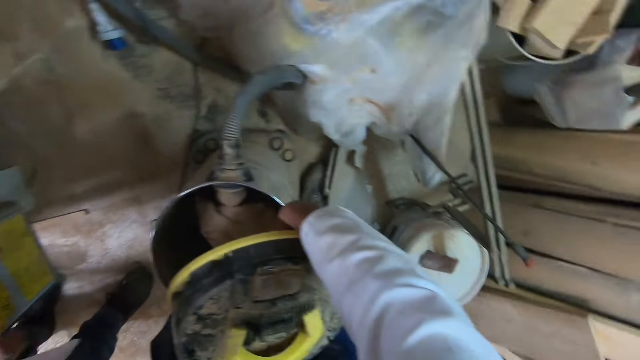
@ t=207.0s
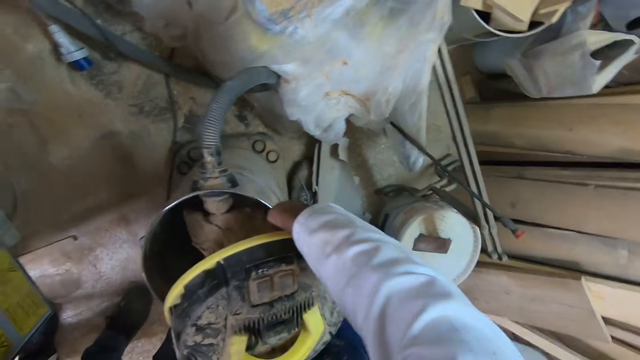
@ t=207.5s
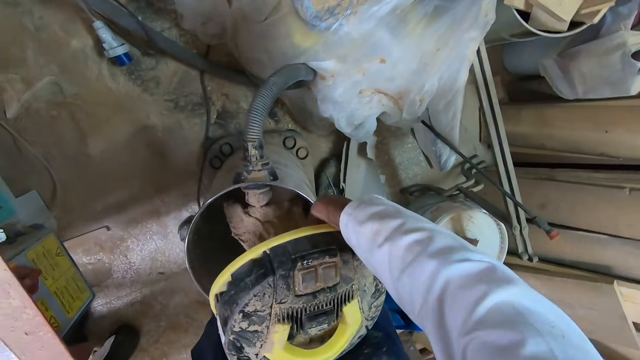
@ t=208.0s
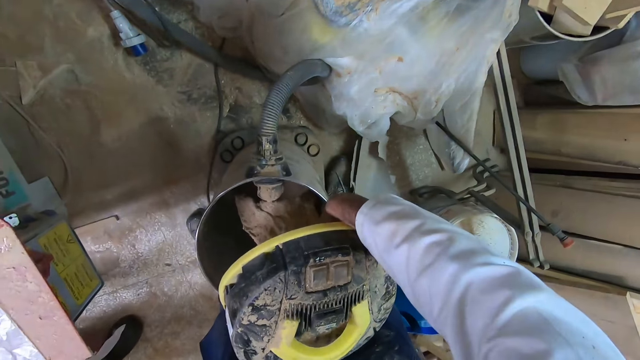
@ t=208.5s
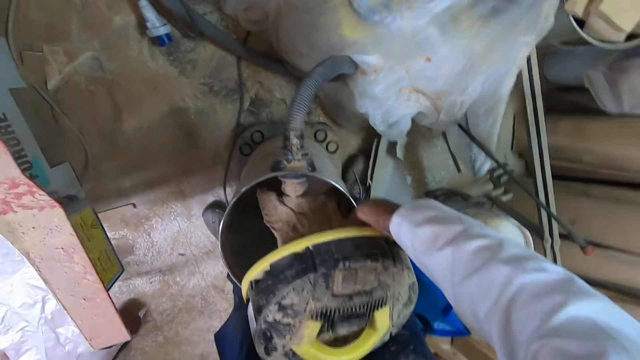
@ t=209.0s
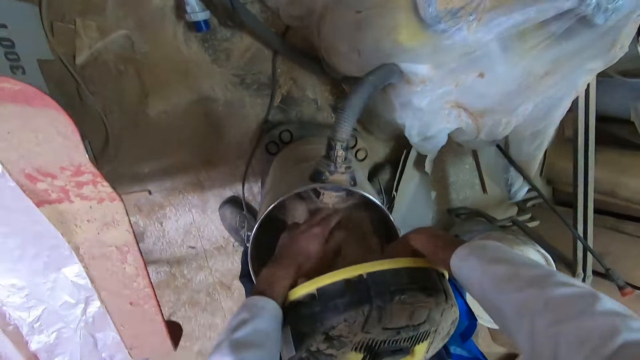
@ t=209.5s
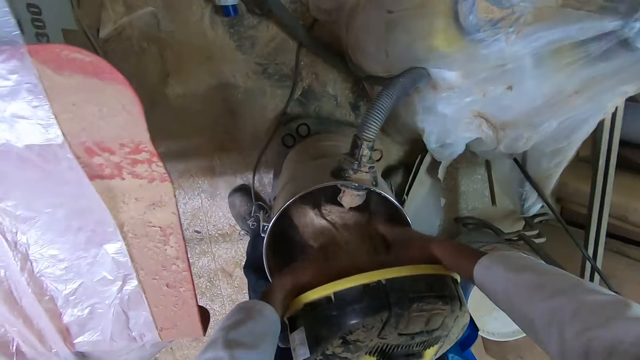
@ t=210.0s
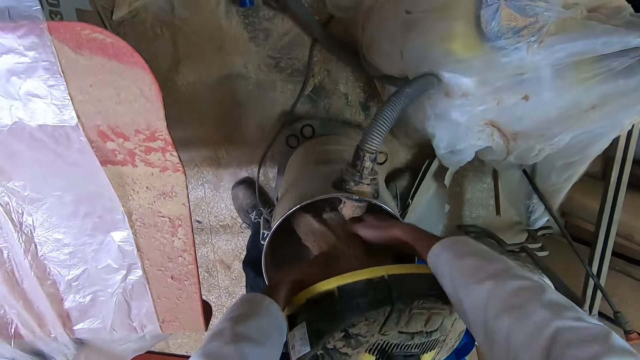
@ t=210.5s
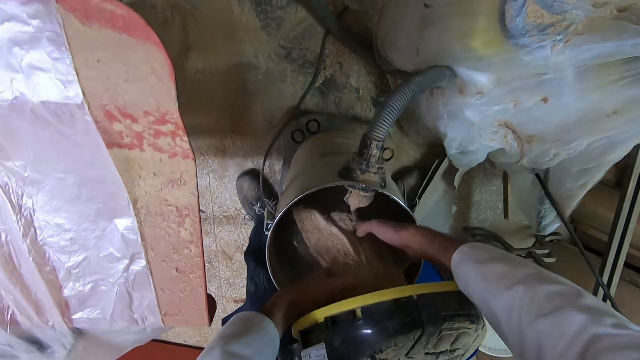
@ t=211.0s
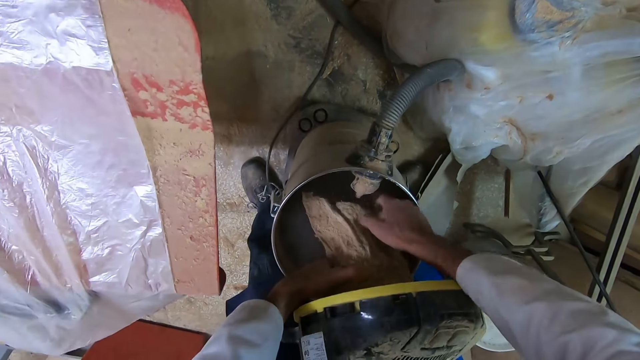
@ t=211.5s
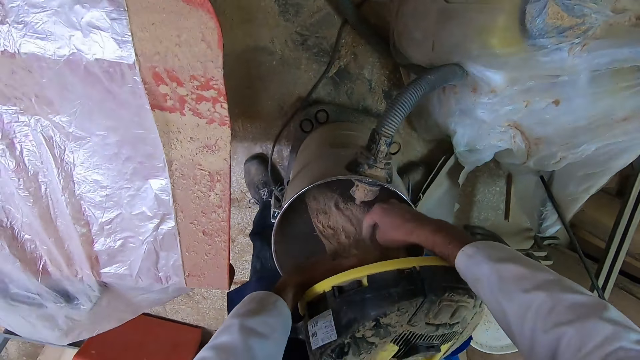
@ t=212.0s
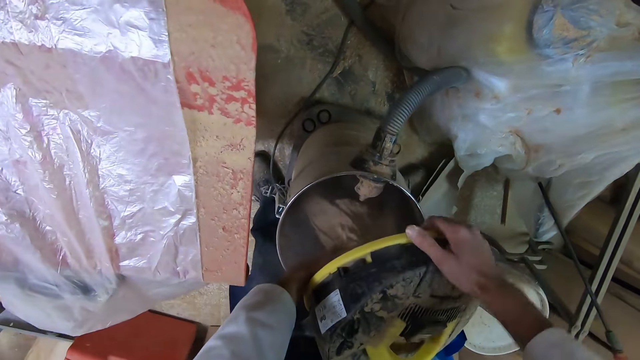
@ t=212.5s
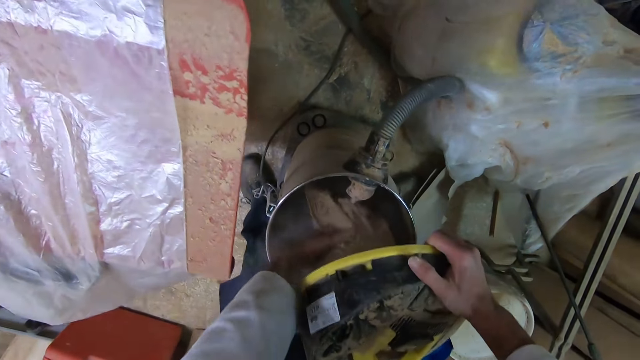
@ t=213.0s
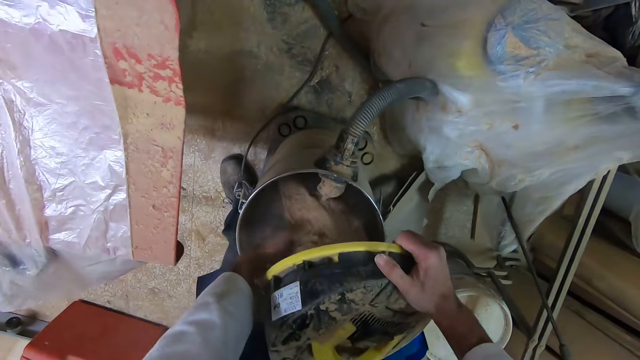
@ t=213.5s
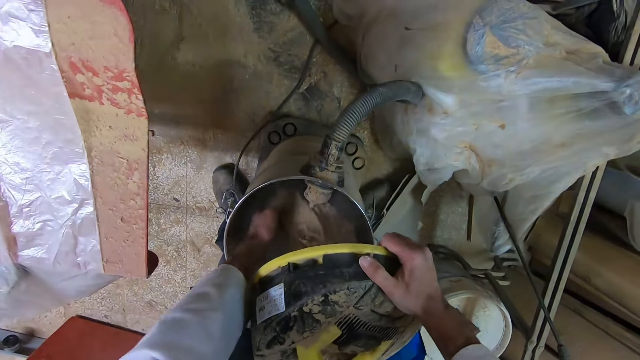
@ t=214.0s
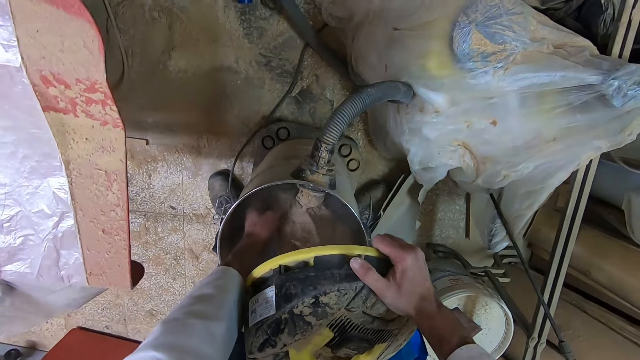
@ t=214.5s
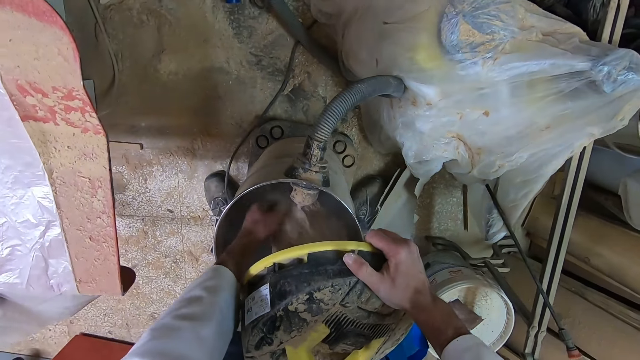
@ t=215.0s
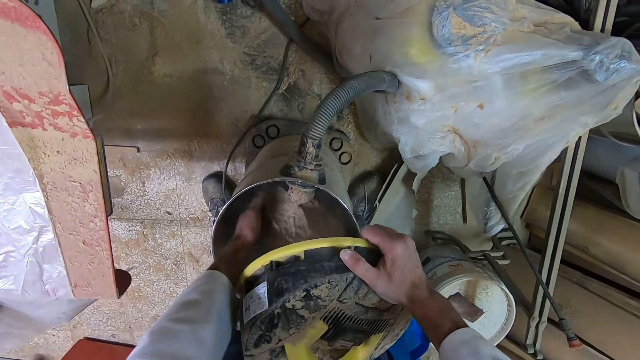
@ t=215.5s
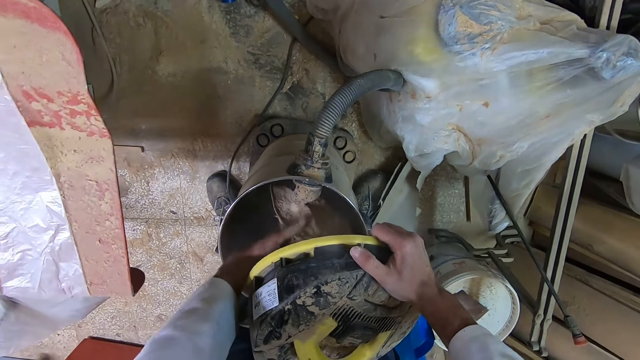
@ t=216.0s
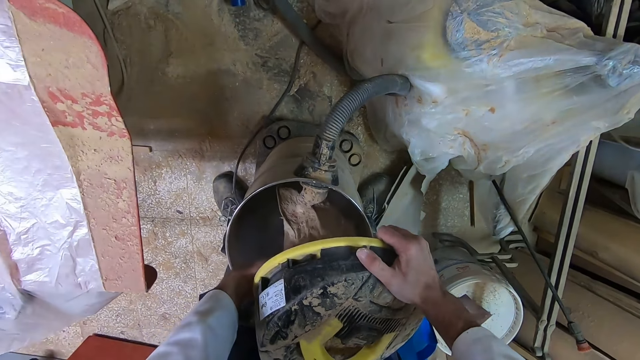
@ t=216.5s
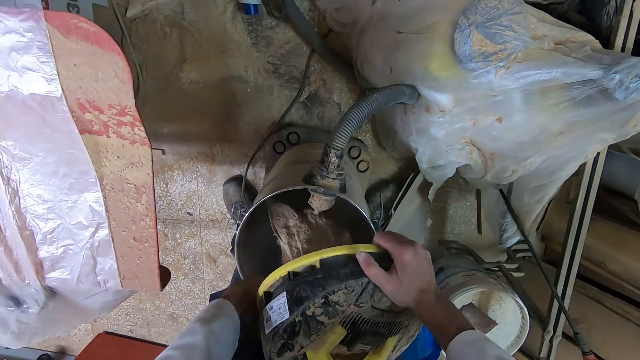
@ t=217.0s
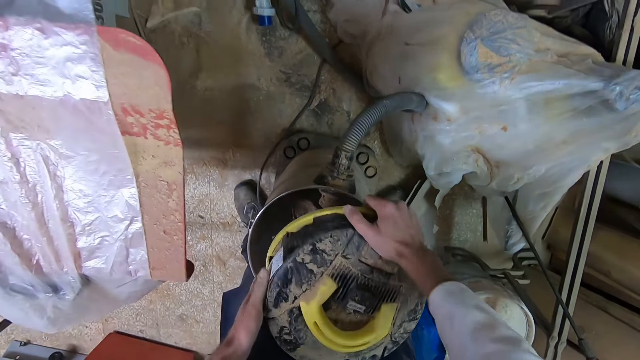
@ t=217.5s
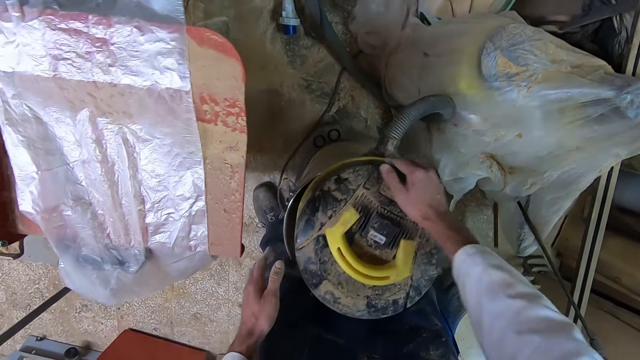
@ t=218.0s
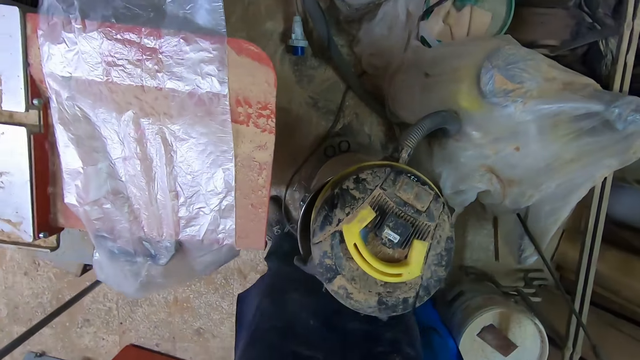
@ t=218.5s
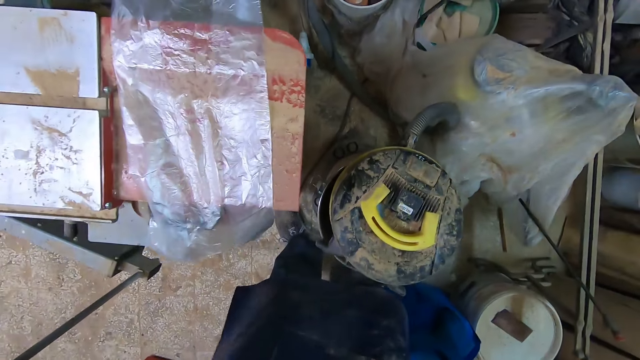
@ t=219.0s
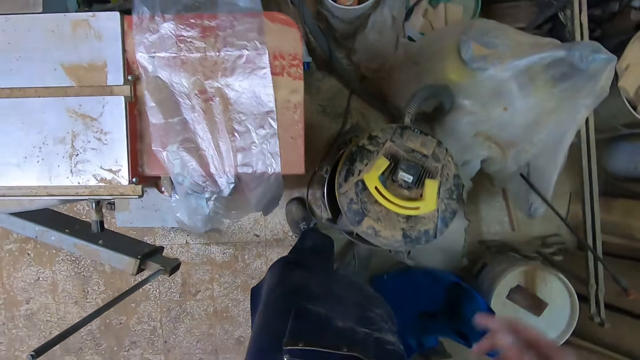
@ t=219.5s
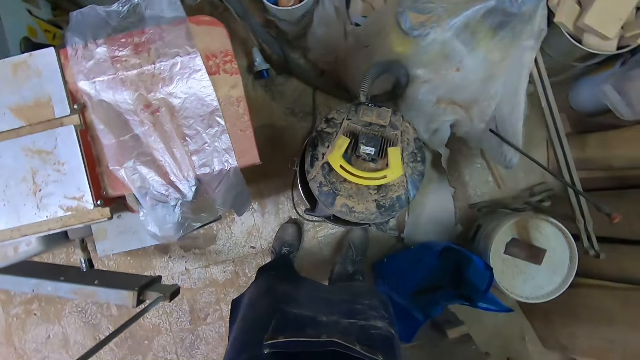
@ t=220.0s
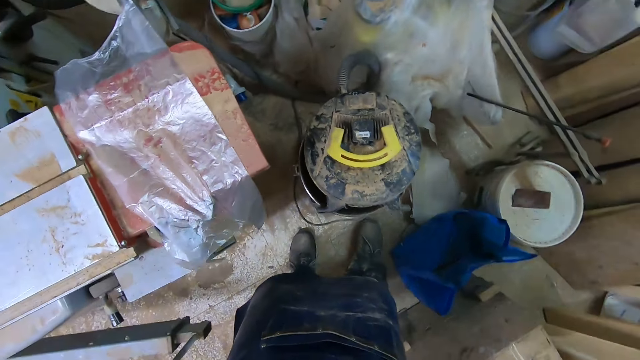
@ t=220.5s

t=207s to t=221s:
A man spreads paper on the table saw. The camera wearer raises his hand. The man walks away from the camera wearer. The camera wearer touches the inside of the vacuum with his hand. He cleans the inside of the vacuum with his hand. He lowers his hand. He cleans the inside of the vacuum with his hand. He moves his hand towards the vacuum's lid. He cleans the inside of the vacuum with his hand. He moves his hand. He closes the vacuum cleaner. He takes his hands off the machine. He raises his hand. He stands up. He raises his right hand.
